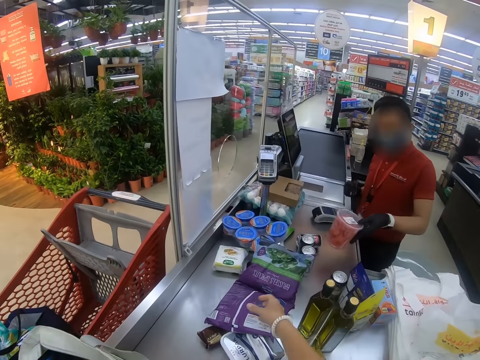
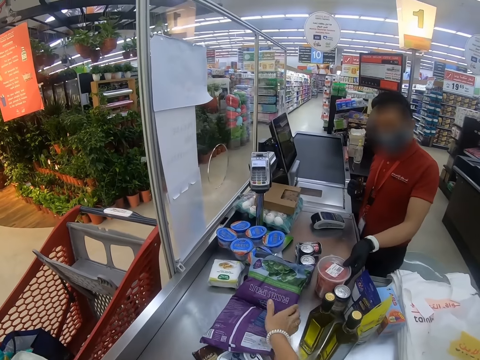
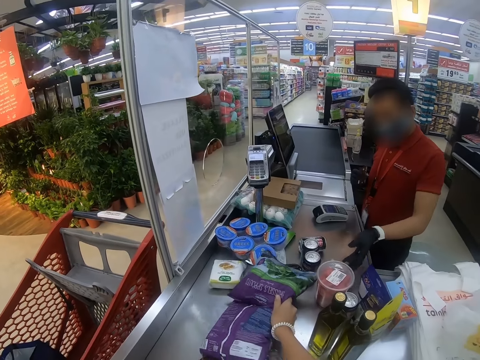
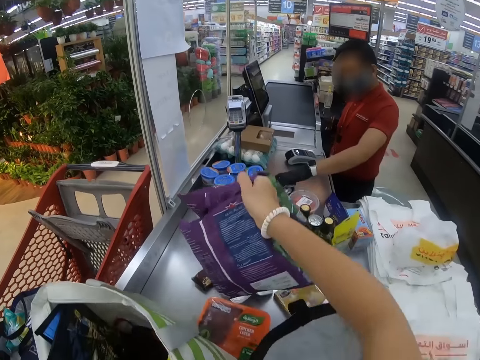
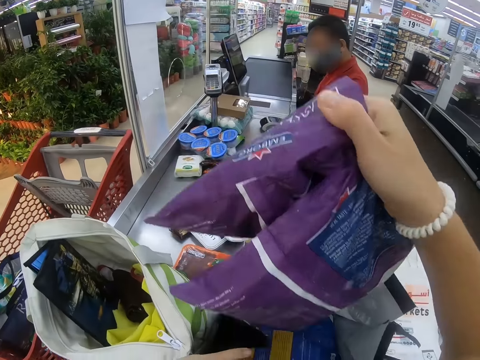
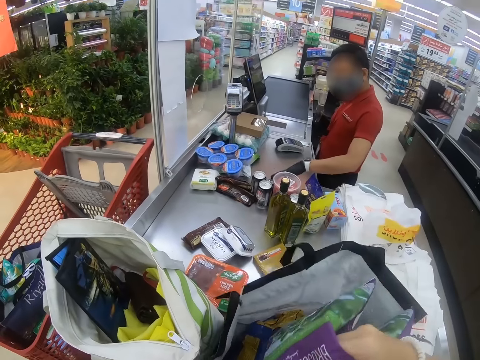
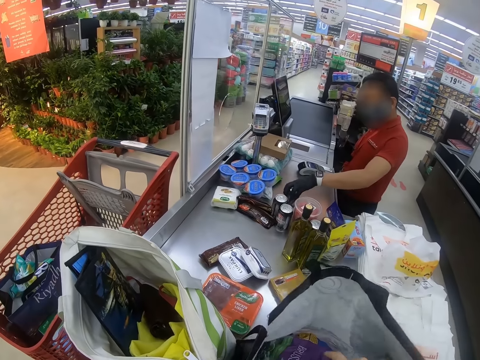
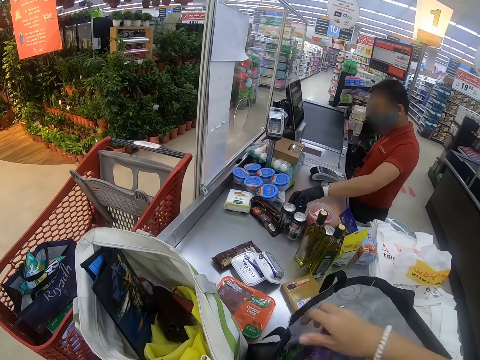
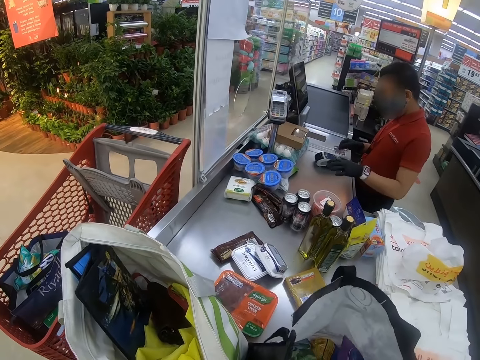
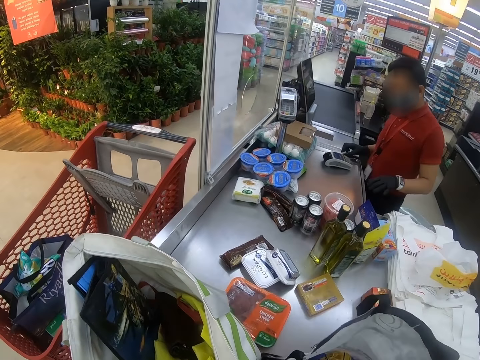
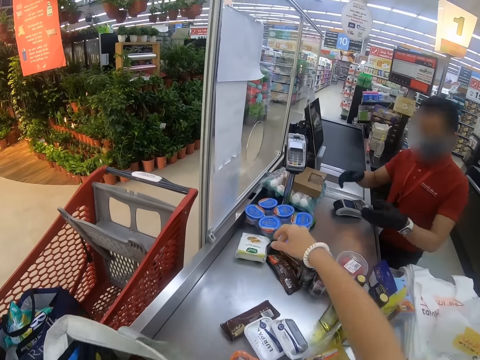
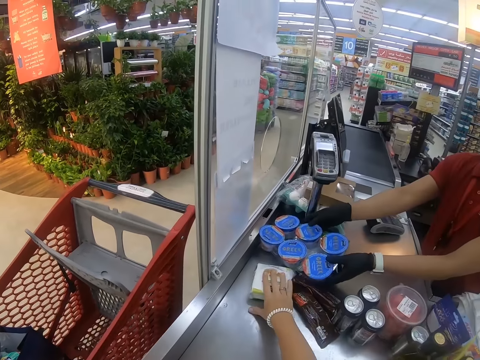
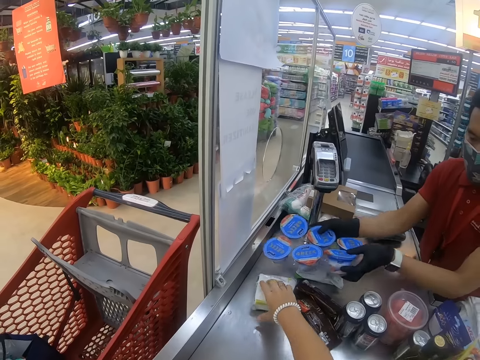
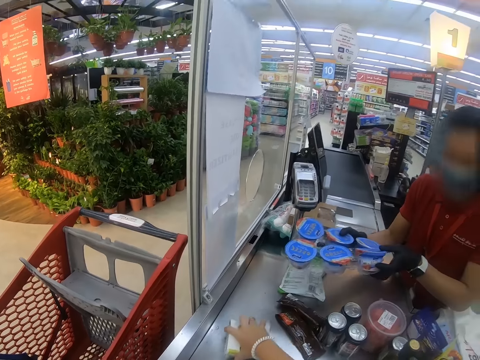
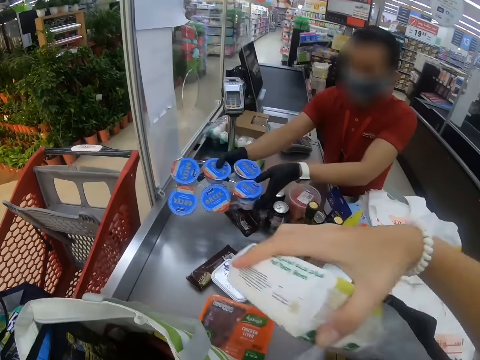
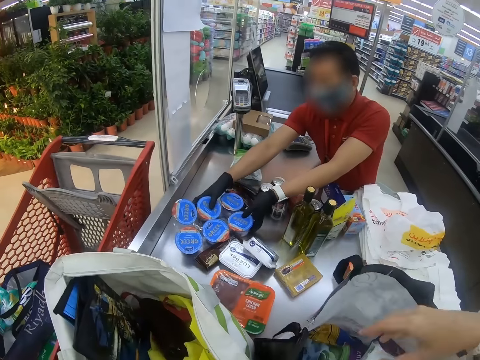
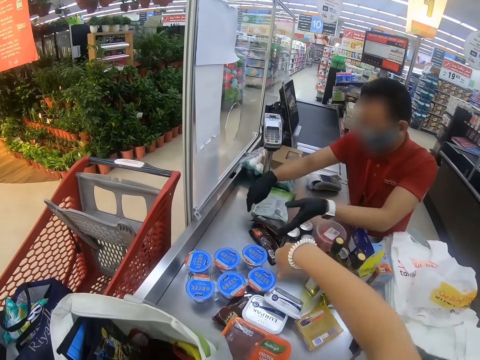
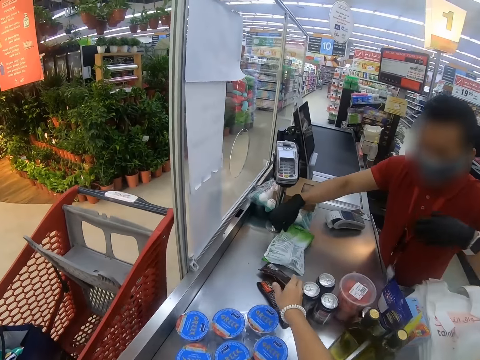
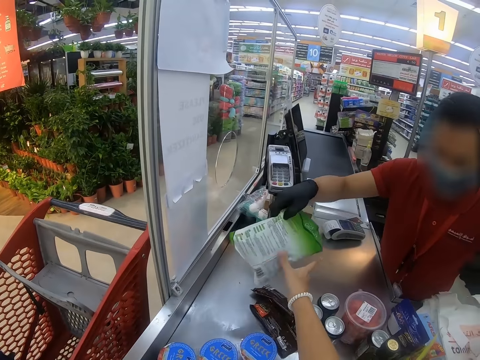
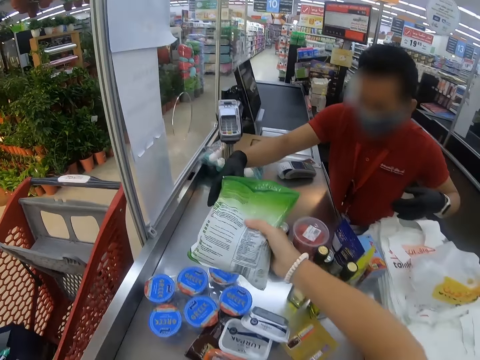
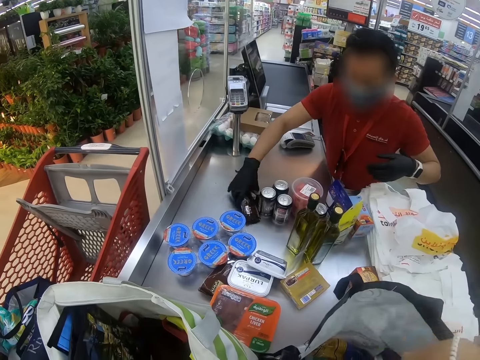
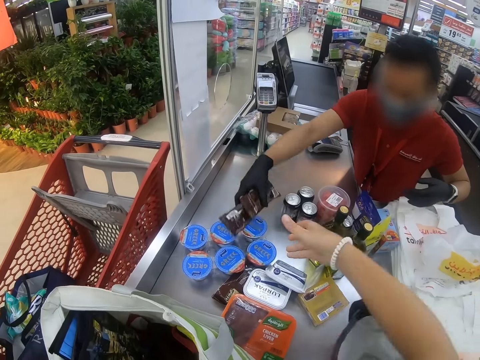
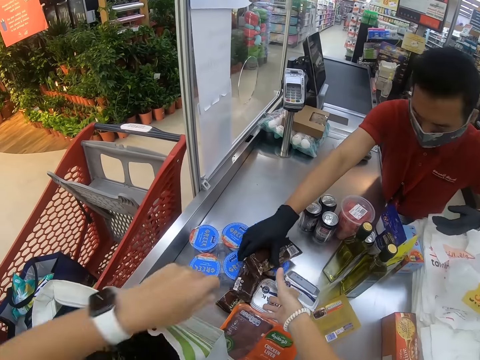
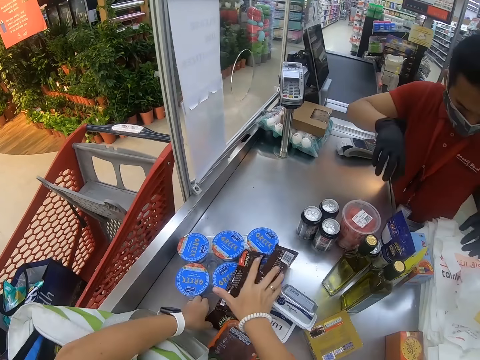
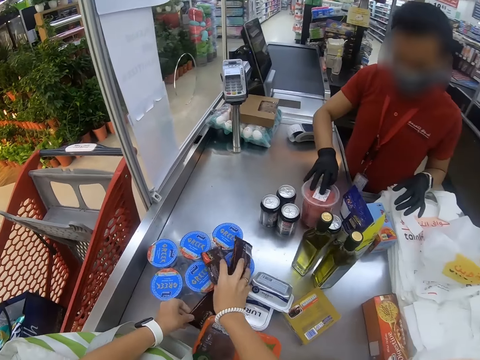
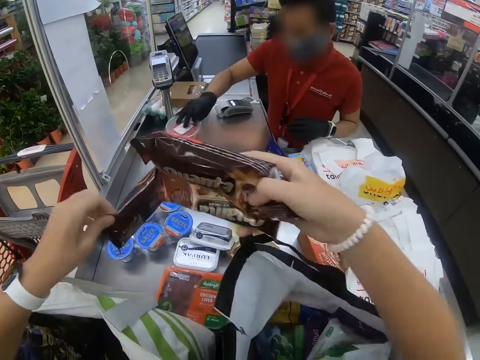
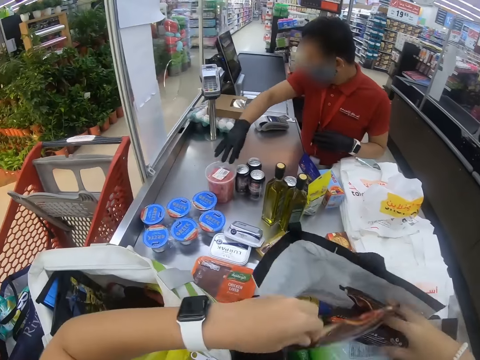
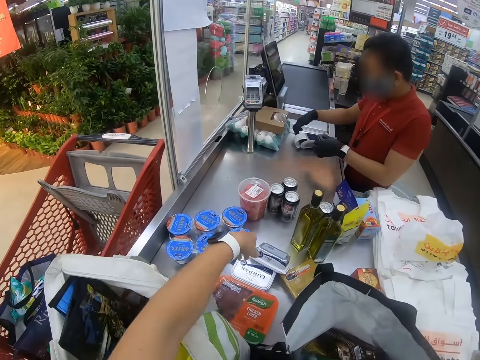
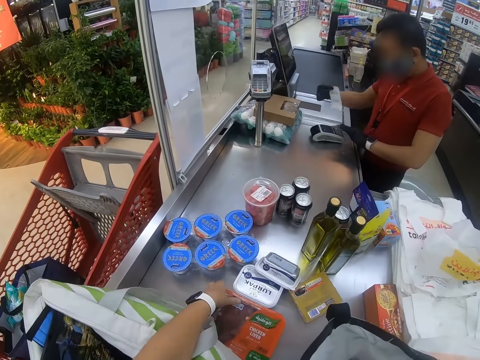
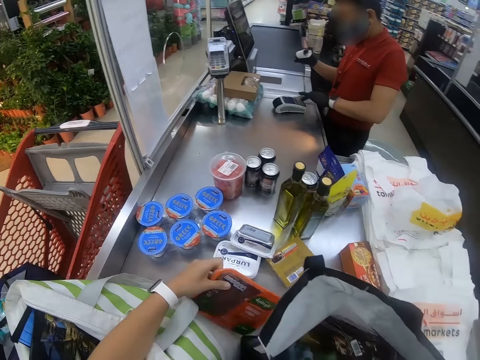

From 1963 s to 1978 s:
A man puts the container aside on the counter. The camera wearer picks up the packets from the counter top. They put the packets in the shopping bag. The man moves the bottles or cans aside. The man picks up the containers or a tray of yogurt. The camera wearer picks up the packet from the counter top. The man puts the containers on the counter. The camera wearer places the packet in the shopping bag. The man passes the packets to the camera wearer. The man picks up something from the counter top. The camera wearer takes something from the man. The man picks up the packets from the counter top. The camera wearer places something in the shopping bag. The man places the packets or snacks on the yogurt. The camera wearer picks up the snacks on top of the yogurt. The man moves a tin aside. The camera wearer puts the snacks in the bag. The man picks up the receipt. The camera wearer picks up chicken liver from the counter.

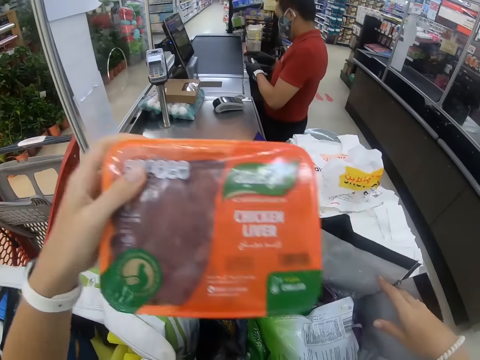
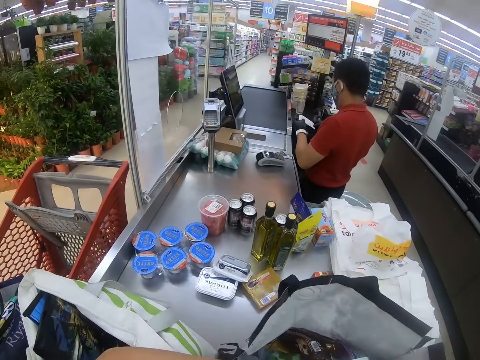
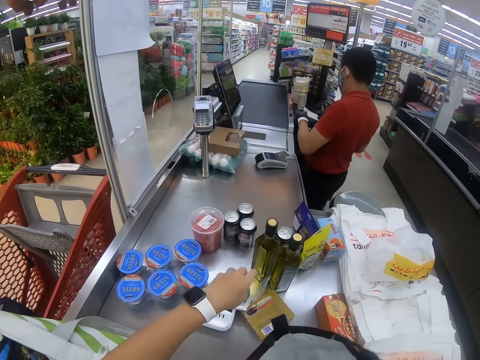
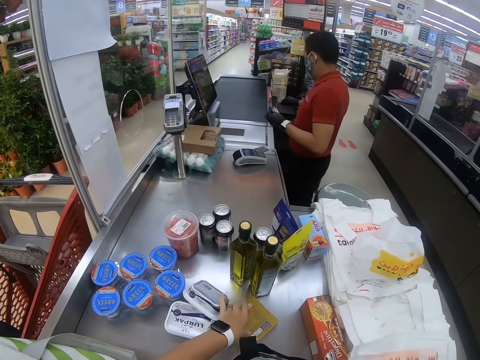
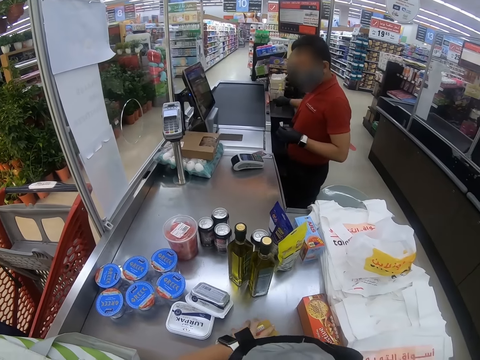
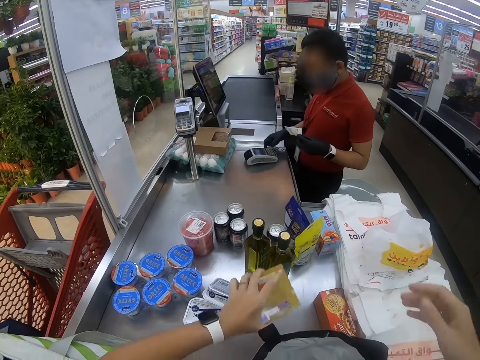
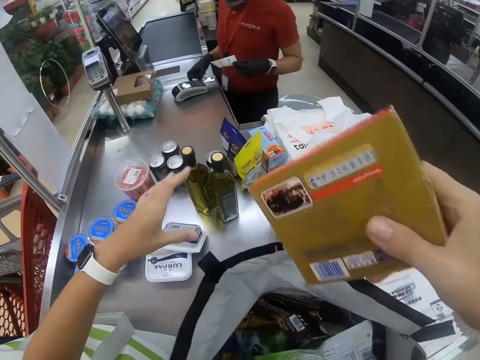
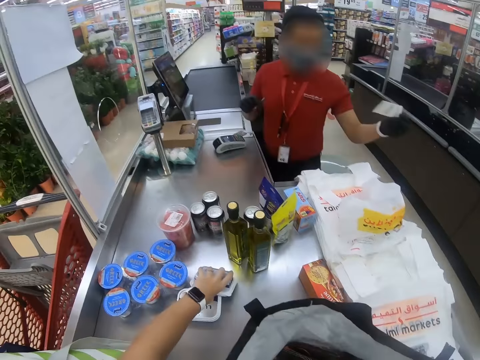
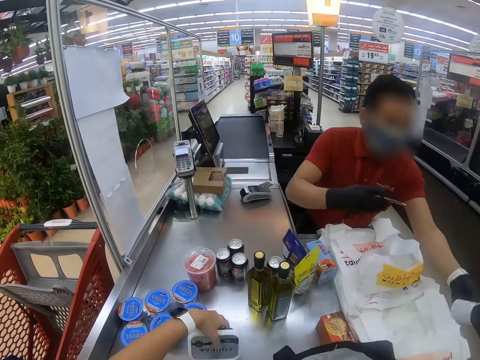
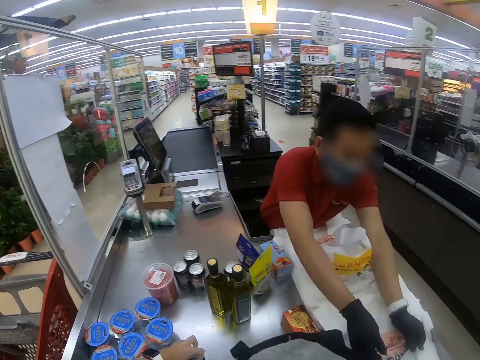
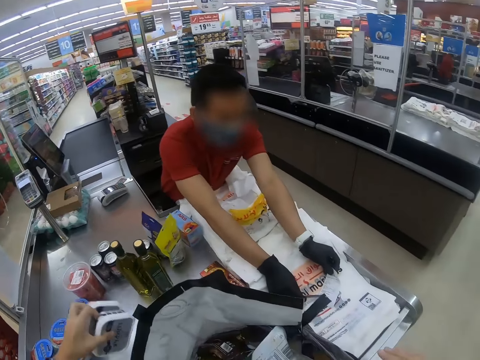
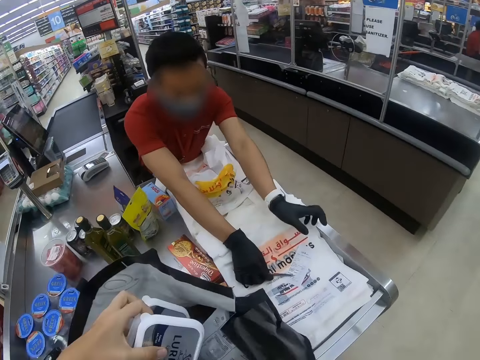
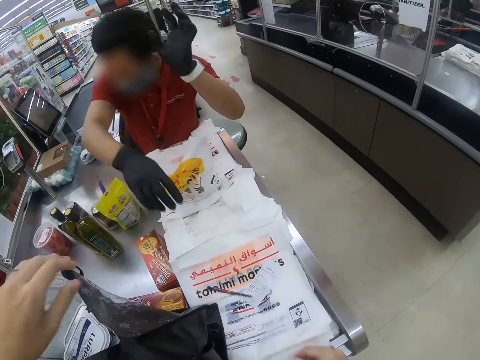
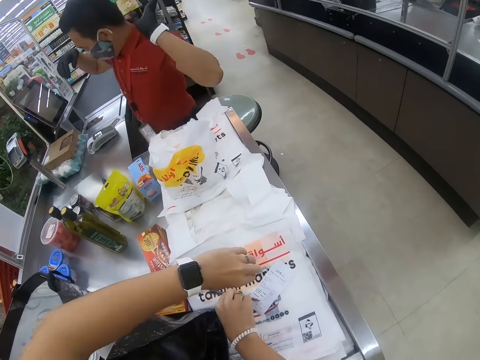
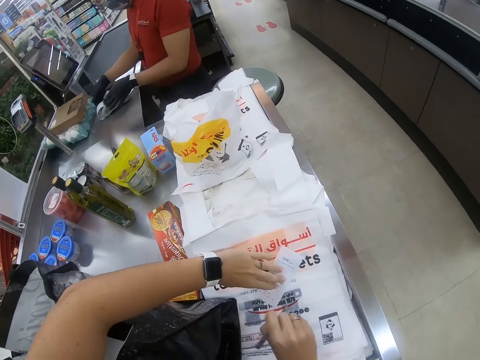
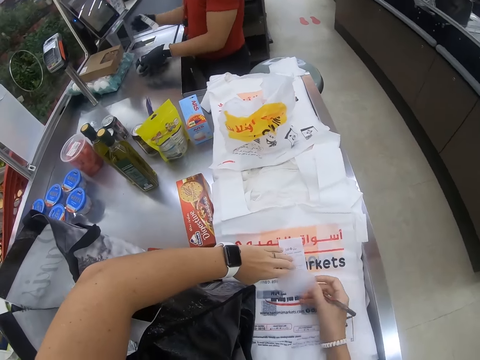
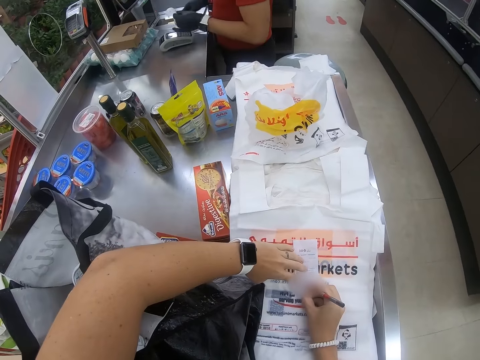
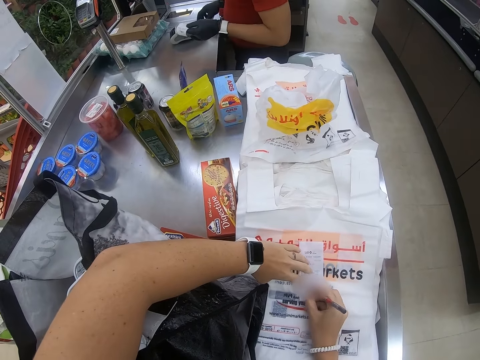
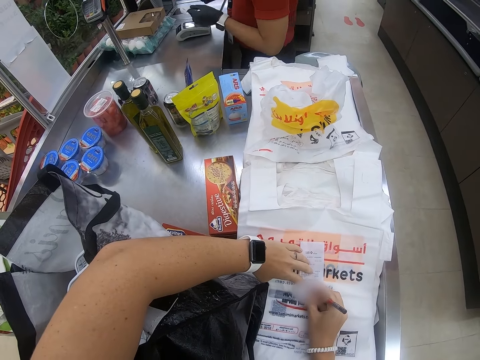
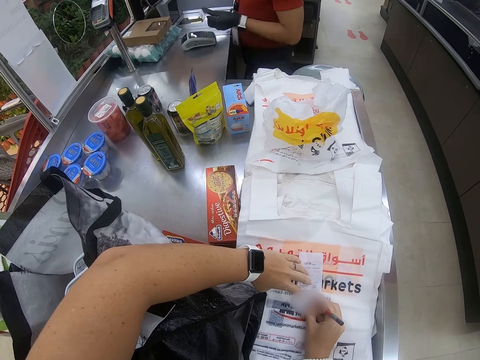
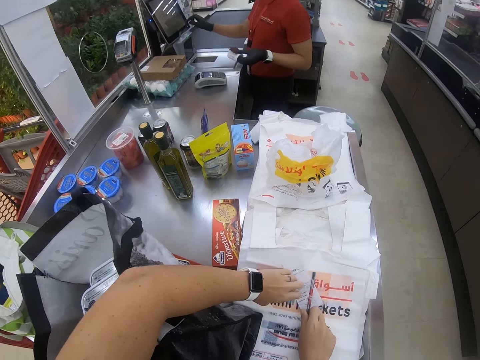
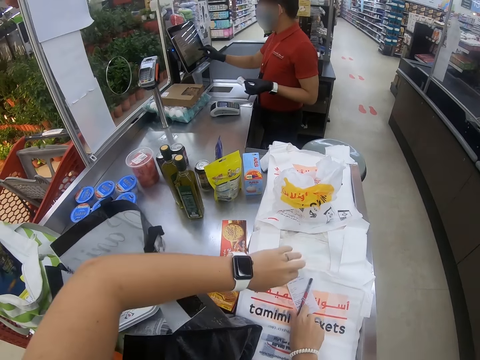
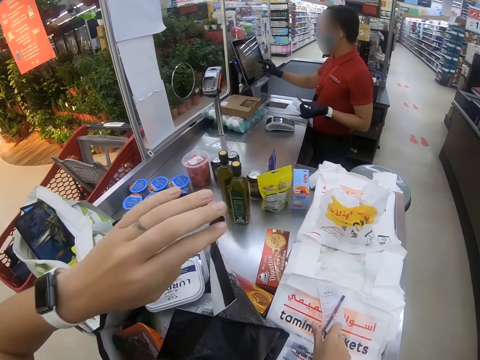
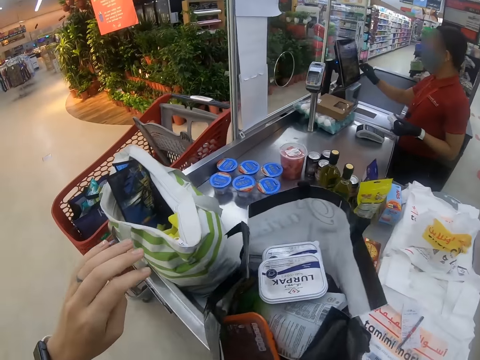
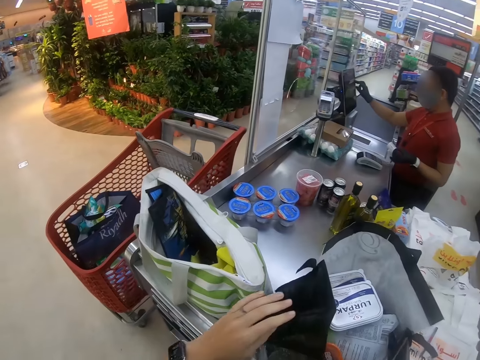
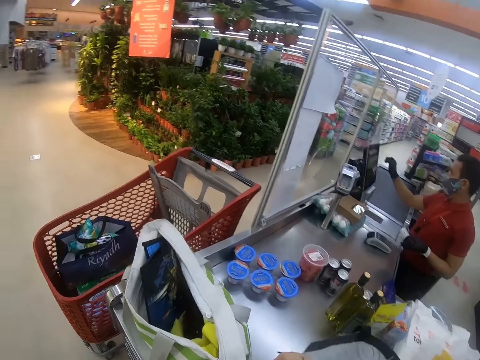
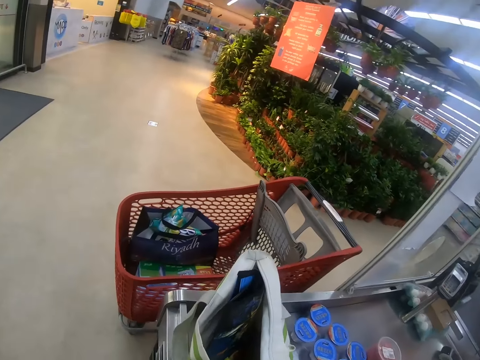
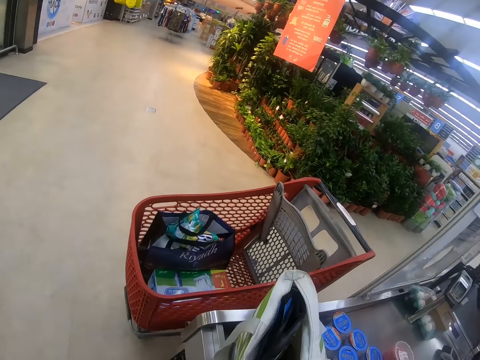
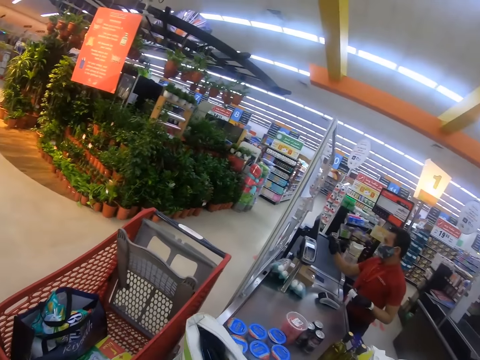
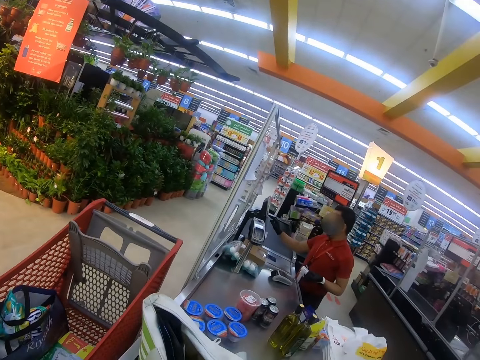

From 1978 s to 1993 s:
The camera wearer places the chicken liver in the shopping bag. A man picks up the pen. The camera wearer picks up the packet from the counter top. They put the packet in the shopping bag. The man puts the paper down. The camera wearer picks up the lurpak from the counter. The man places the pen and receipt on the counter. The camera wearer places the lurpak in the shopping bag. They pick up the pen on the counter. They tilt the receipt on the counter. They sign on the receipt. The man operates the computer. The camera wearer moves the hand. They look around.
